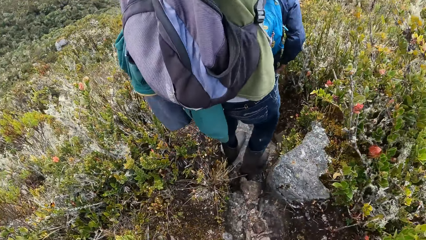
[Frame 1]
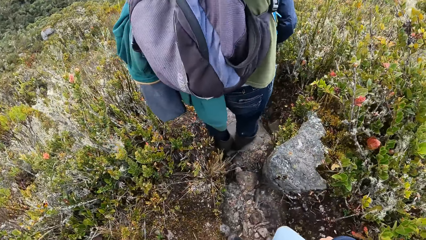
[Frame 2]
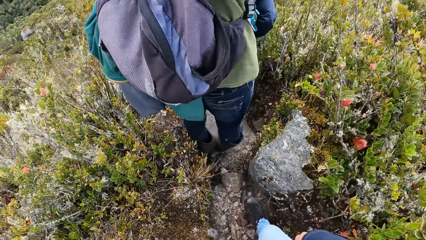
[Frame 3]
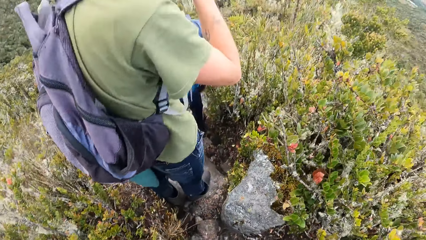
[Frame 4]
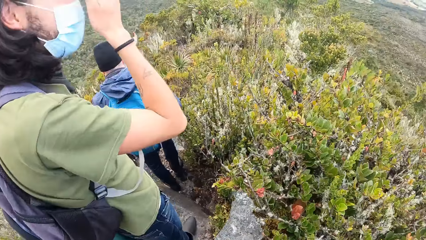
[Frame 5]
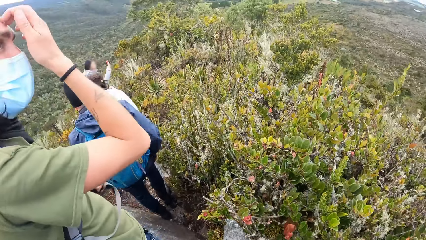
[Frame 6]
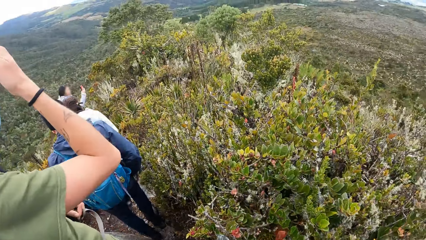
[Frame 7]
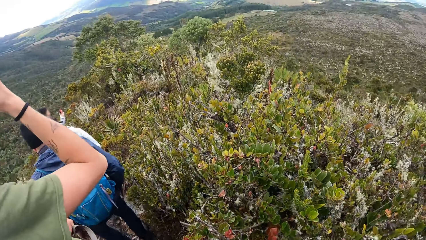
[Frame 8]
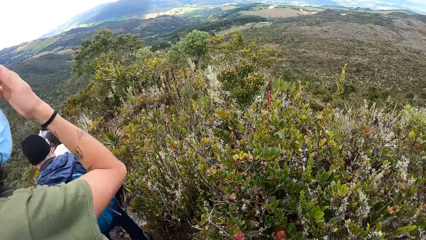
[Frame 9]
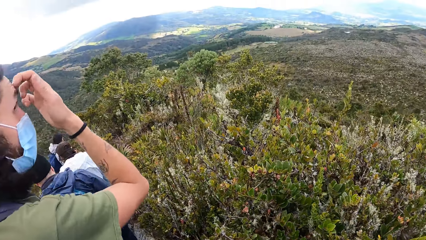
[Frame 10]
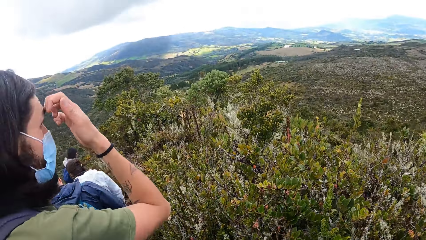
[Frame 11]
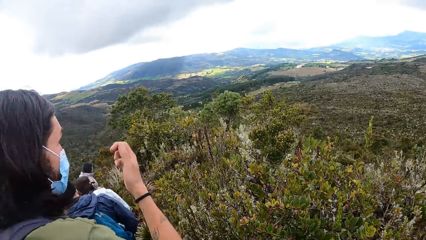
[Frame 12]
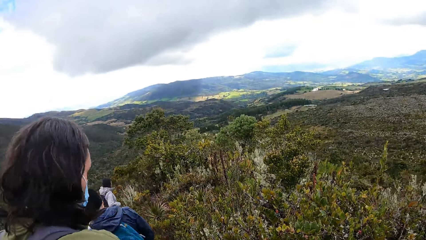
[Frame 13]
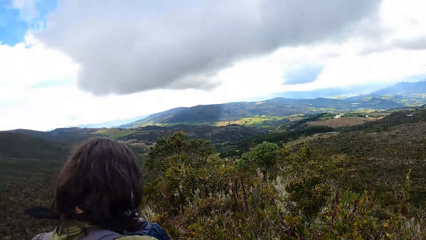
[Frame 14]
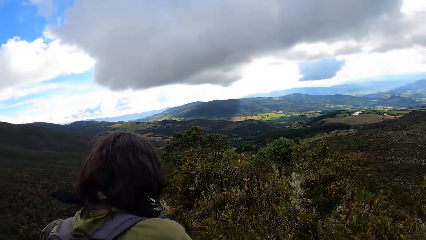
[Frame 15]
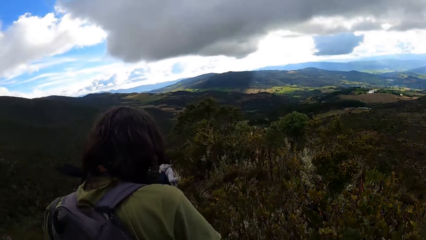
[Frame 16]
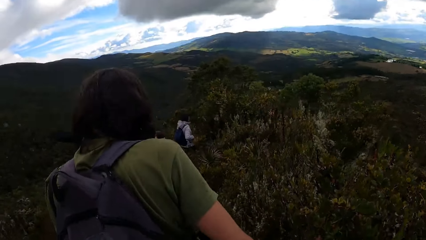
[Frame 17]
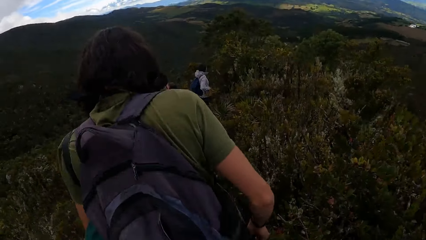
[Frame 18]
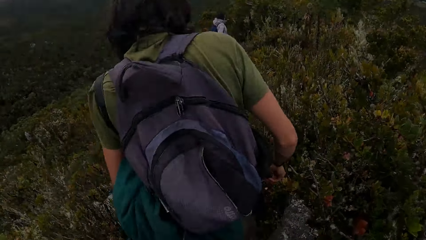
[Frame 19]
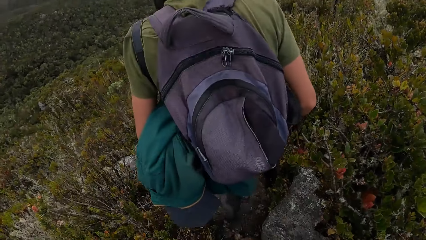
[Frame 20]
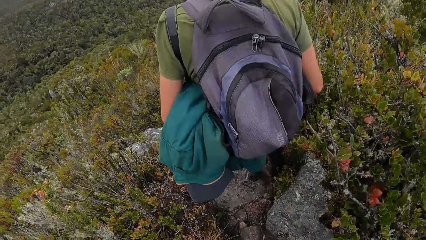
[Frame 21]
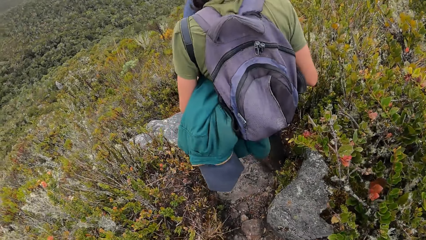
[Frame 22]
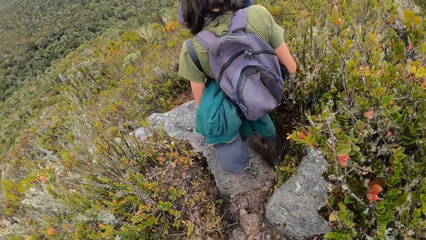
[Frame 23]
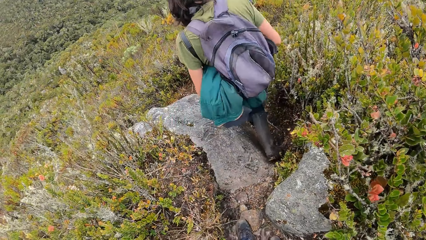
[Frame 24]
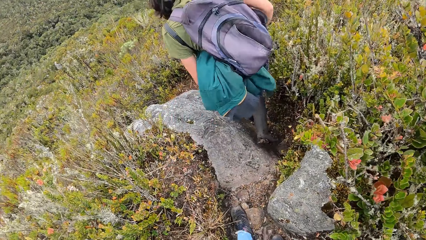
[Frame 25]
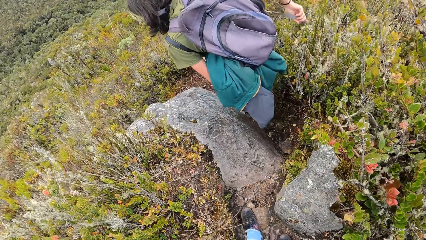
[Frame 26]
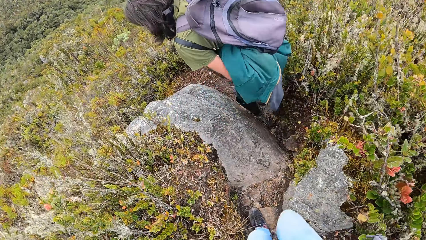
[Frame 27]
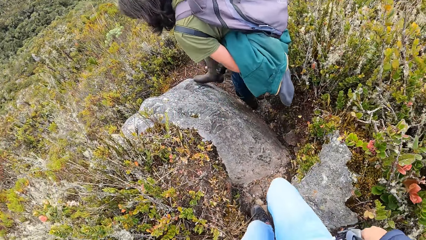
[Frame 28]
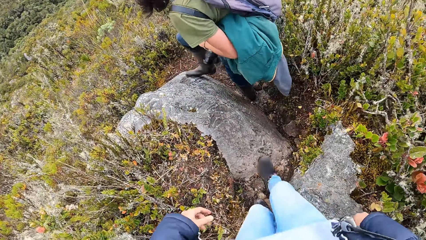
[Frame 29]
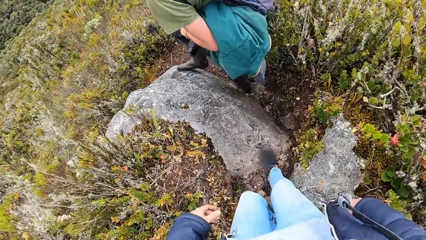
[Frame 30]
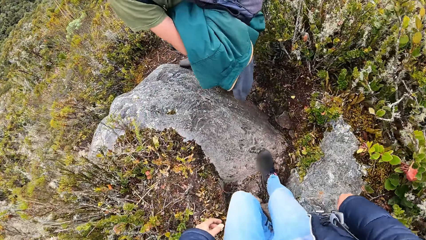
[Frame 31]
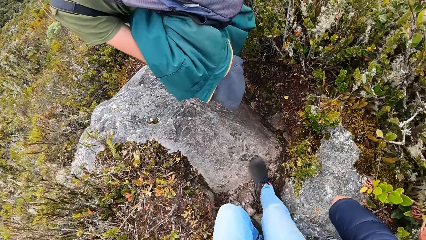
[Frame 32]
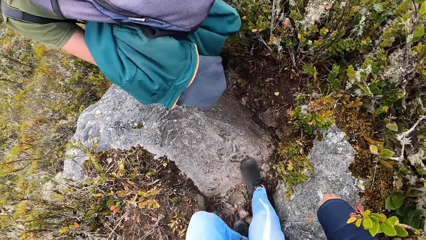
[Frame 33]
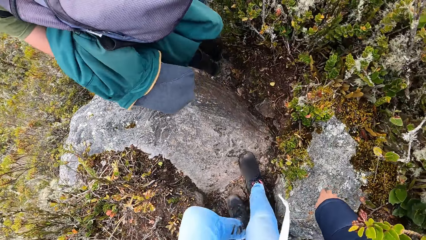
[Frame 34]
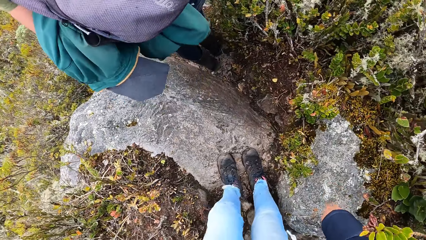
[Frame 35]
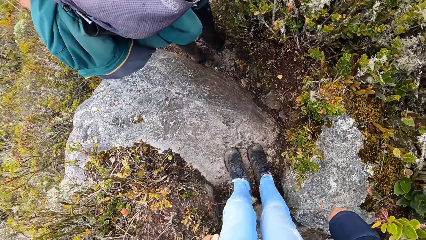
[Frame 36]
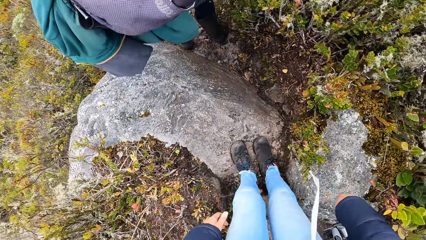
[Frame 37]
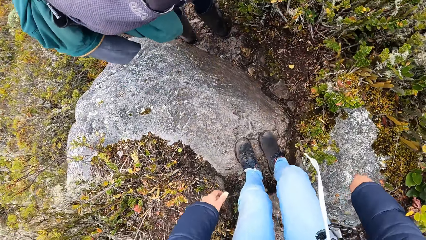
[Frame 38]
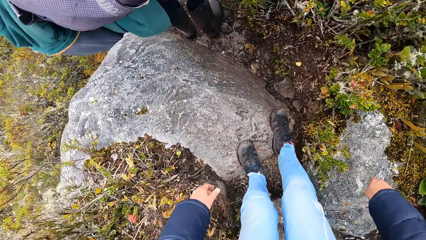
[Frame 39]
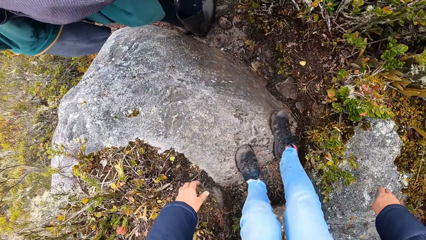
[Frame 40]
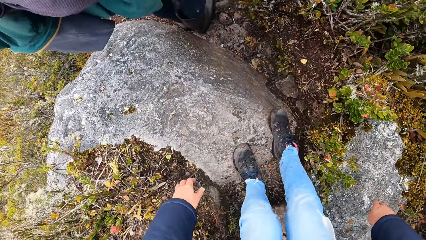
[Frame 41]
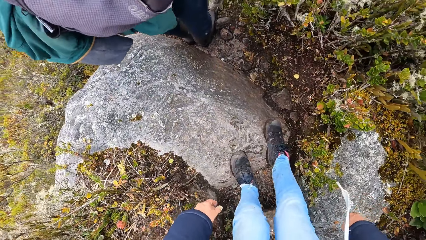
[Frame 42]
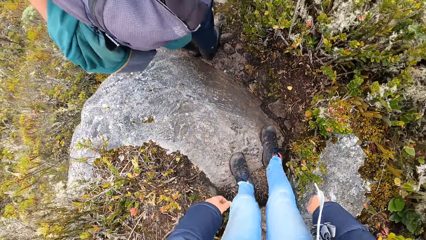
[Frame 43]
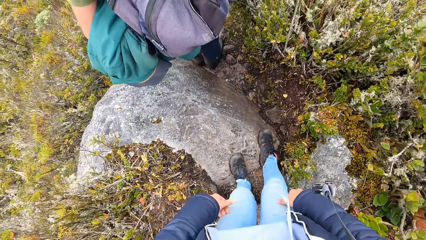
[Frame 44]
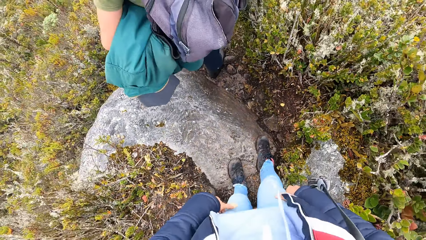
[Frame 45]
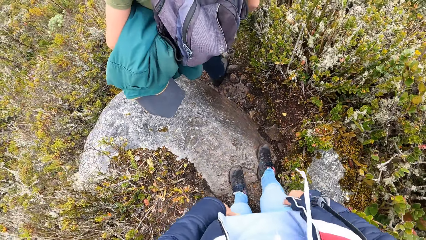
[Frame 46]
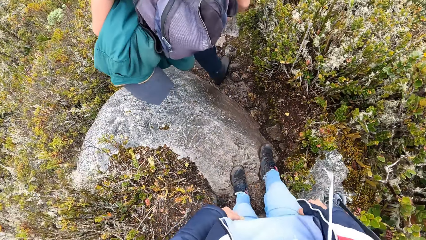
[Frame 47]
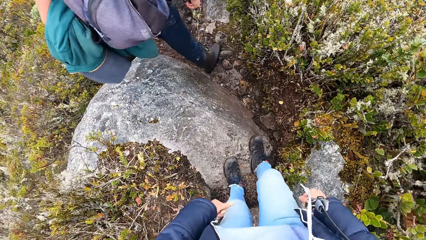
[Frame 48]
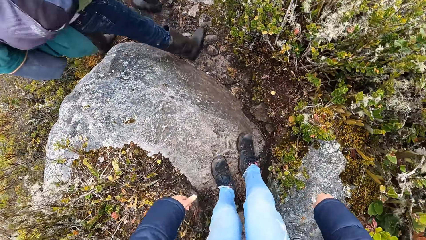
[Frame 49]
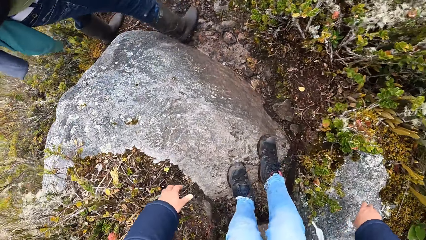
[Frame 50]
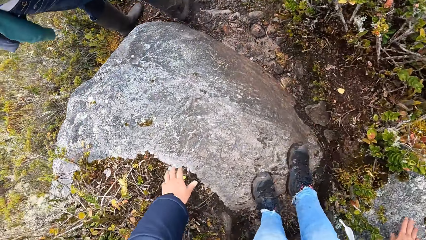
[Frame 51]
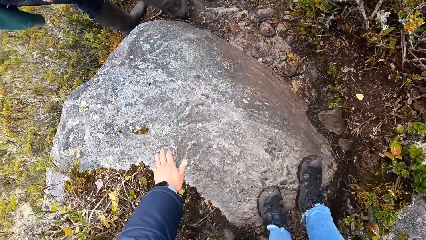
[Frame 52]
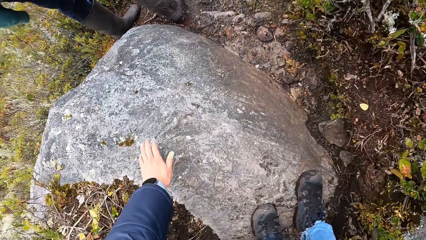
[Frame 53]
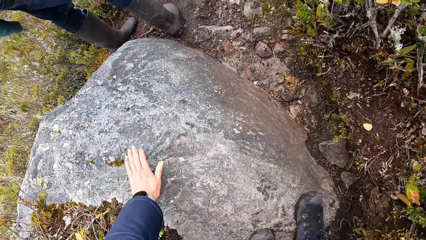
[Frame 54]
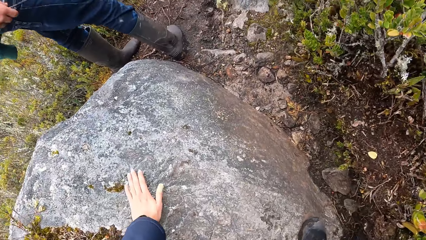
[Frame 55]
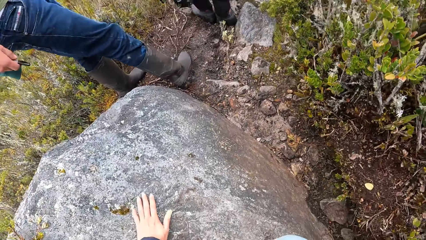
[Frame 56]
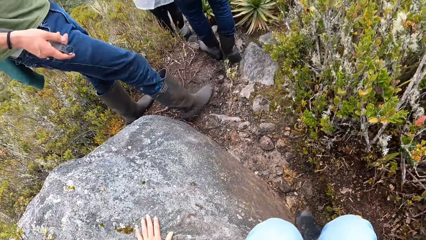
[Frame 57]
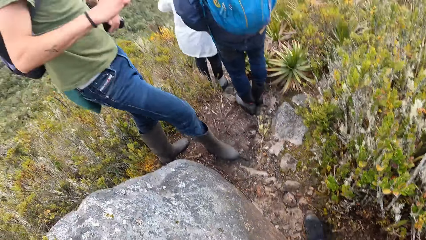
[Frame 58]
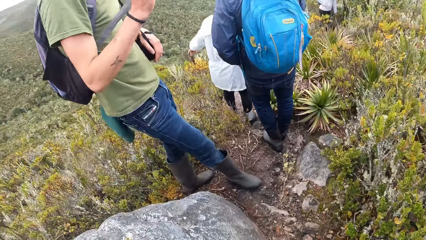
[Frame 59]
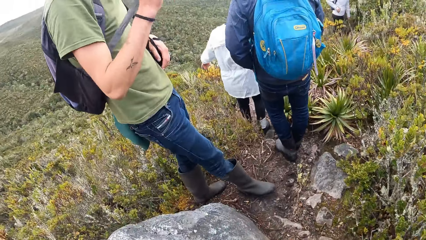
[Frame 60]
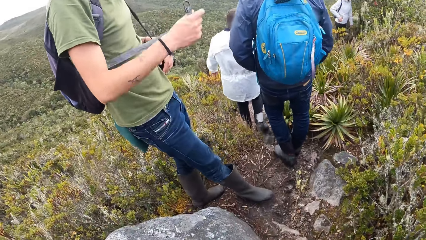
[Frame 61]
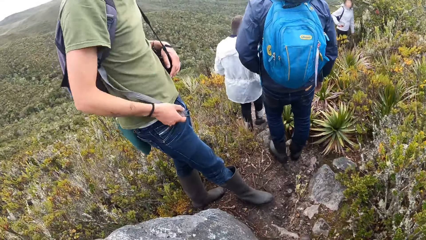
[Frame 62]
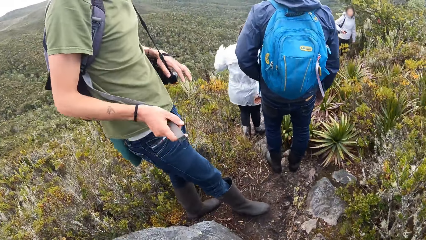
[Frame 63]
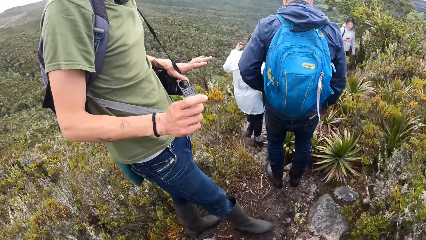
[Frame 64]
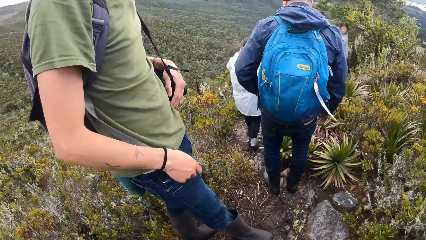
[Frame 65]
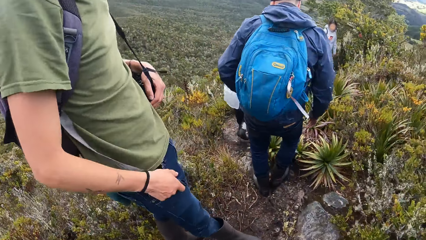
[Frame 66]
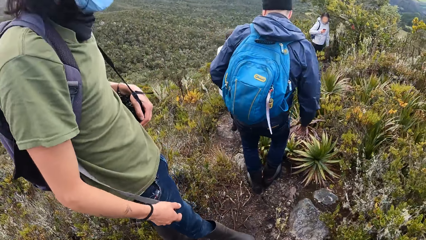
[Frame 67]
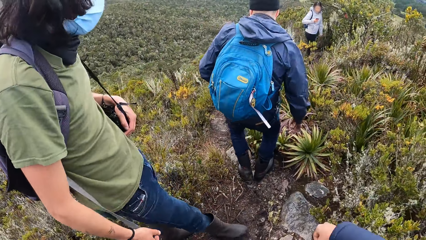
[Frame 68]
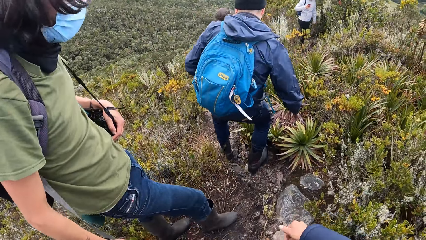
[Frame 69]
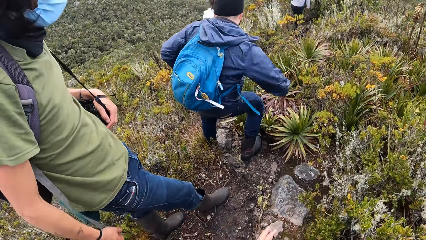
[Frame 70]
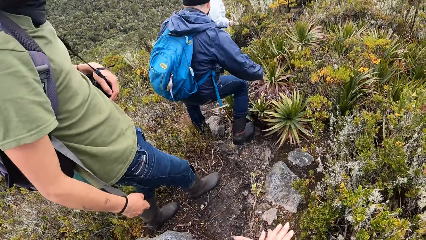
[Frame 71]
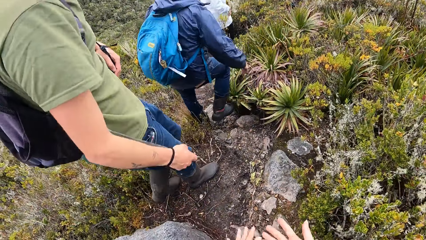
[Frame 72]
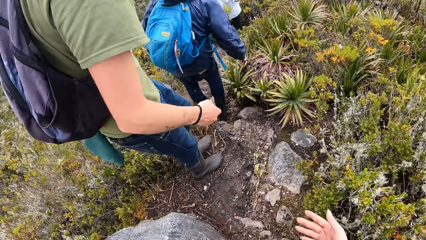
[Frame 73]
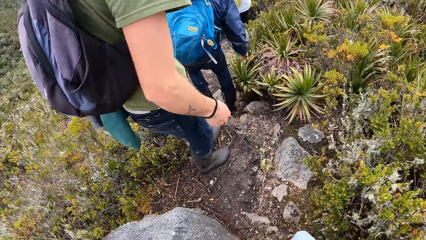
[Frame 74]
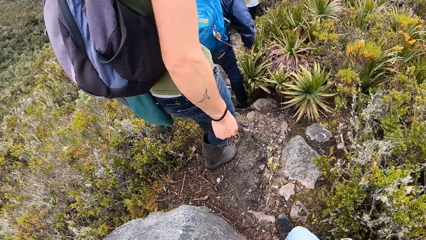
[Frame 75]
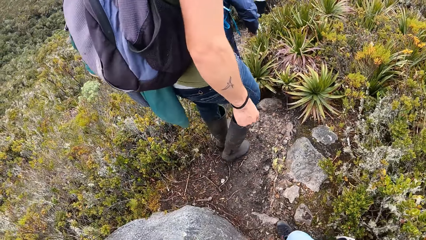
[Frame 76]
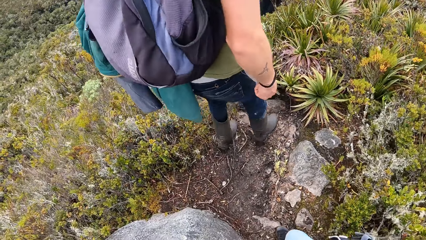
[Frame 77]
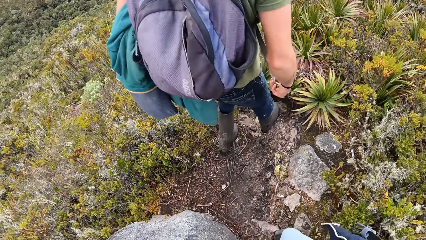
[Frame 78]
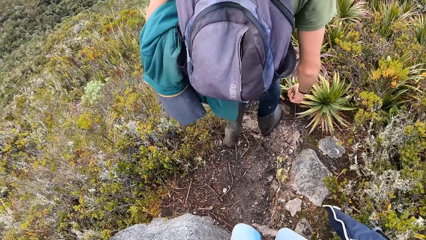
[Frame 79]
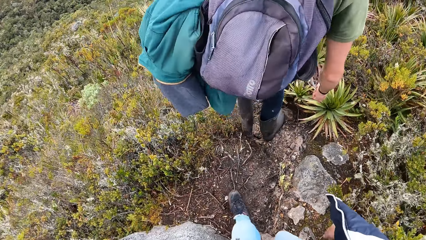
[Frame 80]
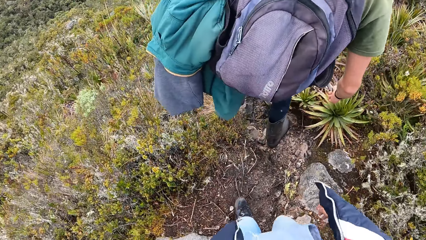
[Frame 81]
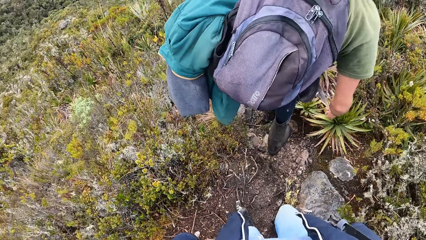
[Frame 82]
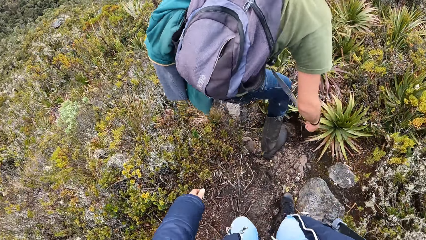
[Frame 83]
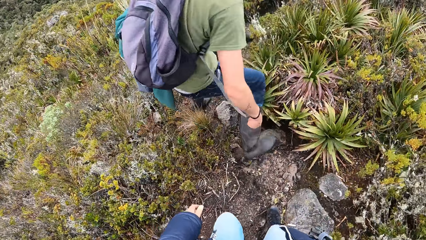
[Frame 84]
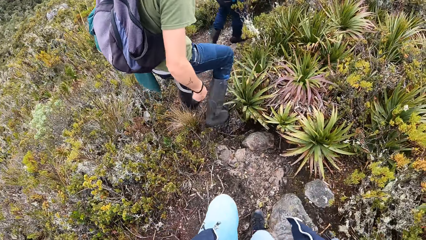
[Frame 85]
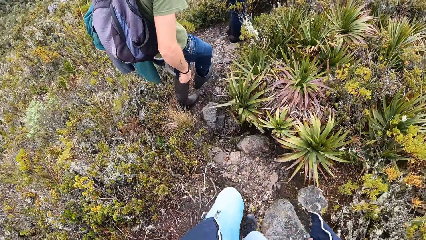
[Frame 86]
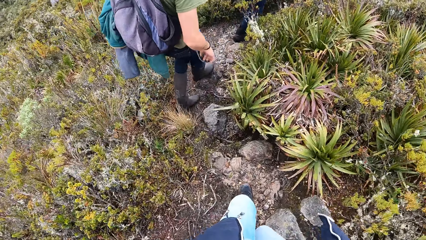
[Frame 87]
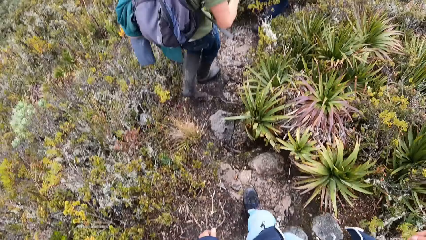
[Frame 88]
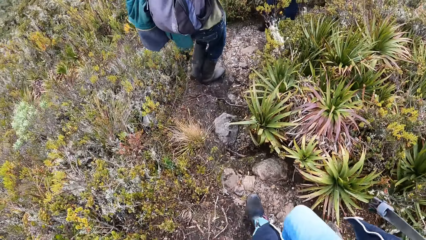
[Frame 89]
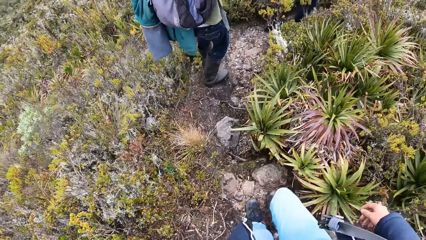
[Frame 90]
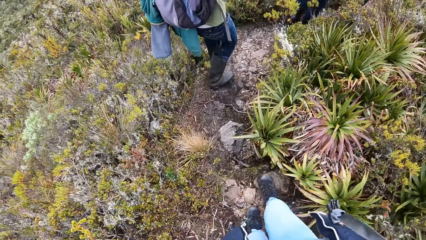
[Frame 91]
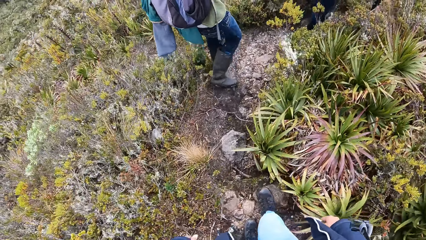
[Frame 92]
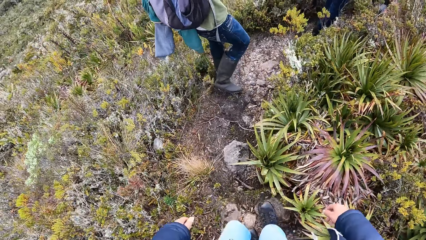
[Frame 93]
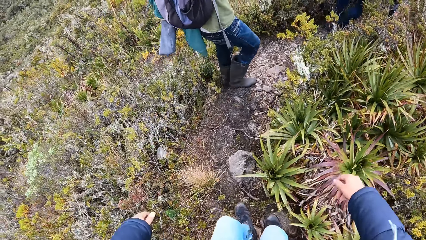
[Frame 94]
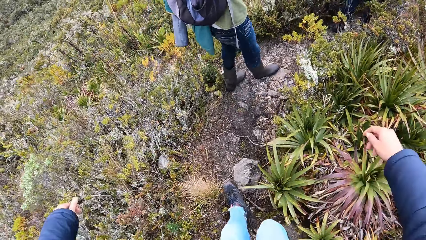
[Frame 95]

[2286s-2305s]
The camera wearer looks around. A man walks down the mountain. The camera wearer steps on the stone. They climb down the hill. They touch the stone. A person talks to another person. The camera wearer walks down the mountain.
